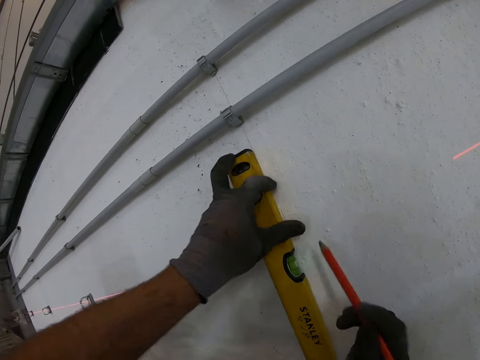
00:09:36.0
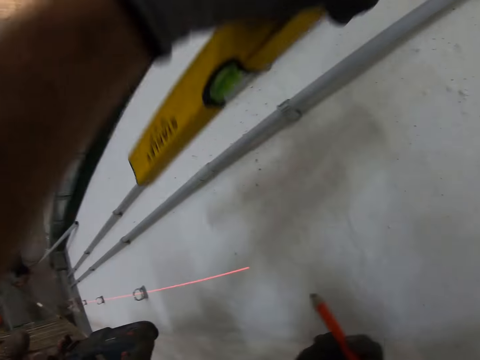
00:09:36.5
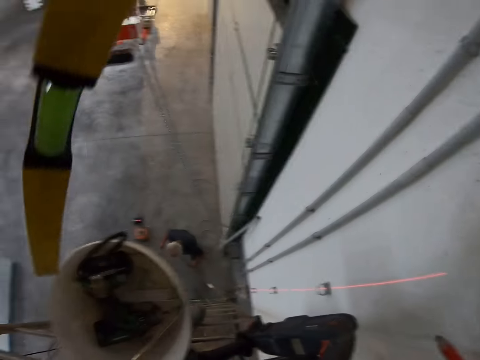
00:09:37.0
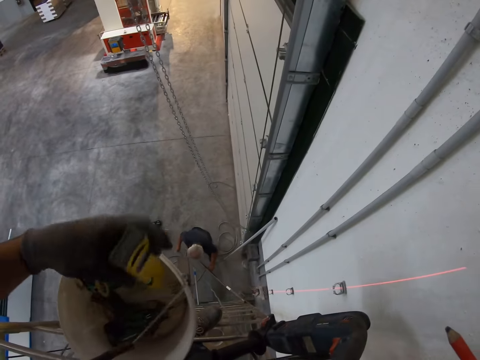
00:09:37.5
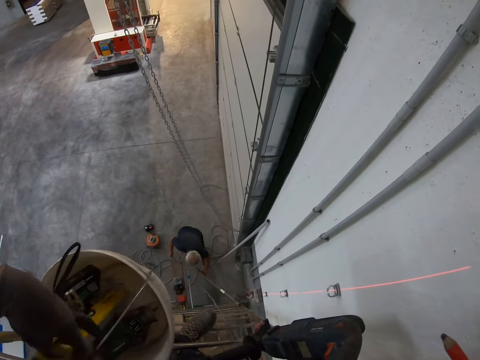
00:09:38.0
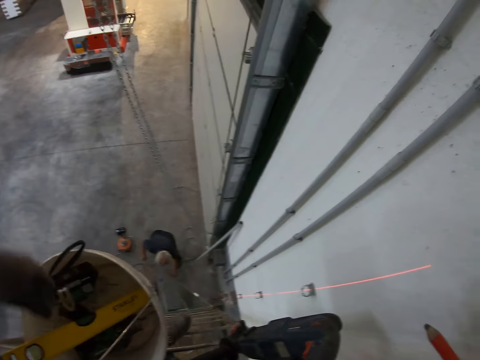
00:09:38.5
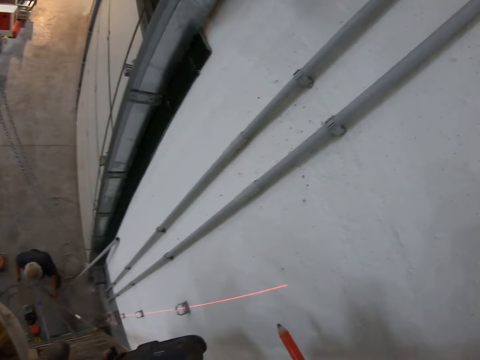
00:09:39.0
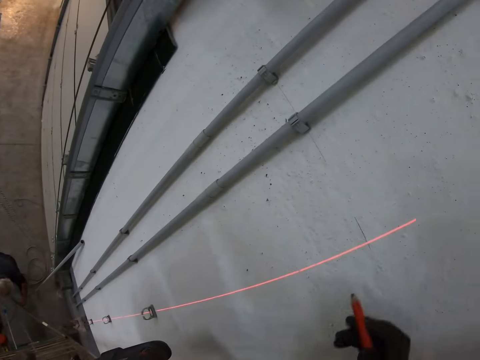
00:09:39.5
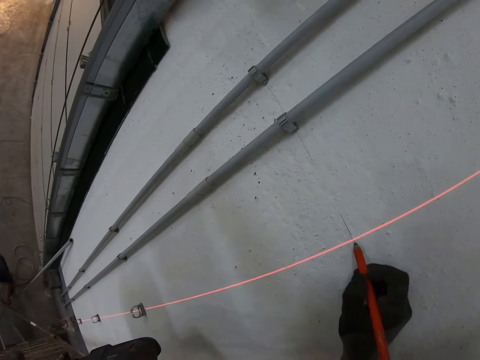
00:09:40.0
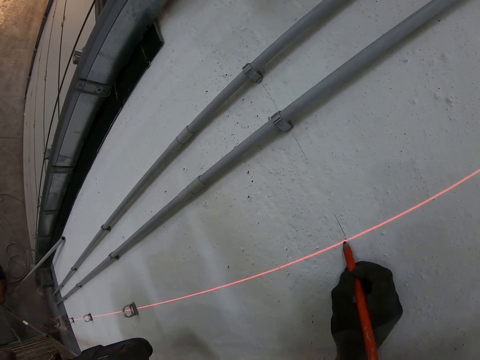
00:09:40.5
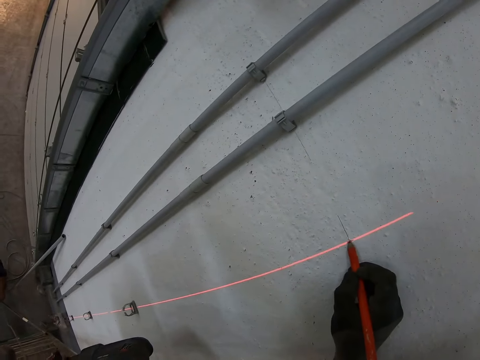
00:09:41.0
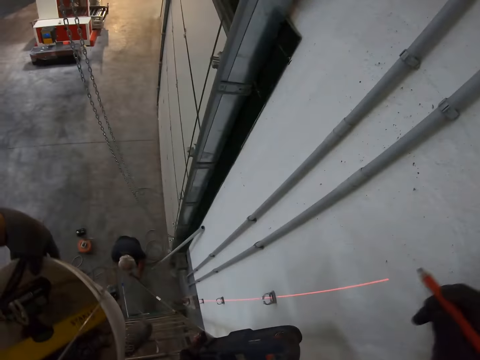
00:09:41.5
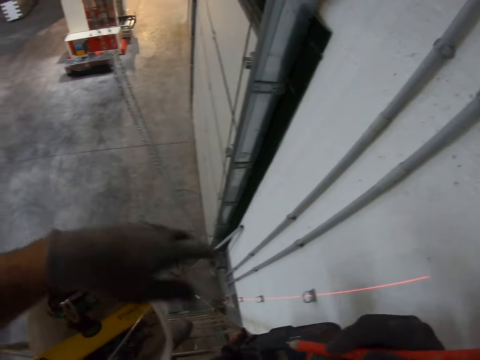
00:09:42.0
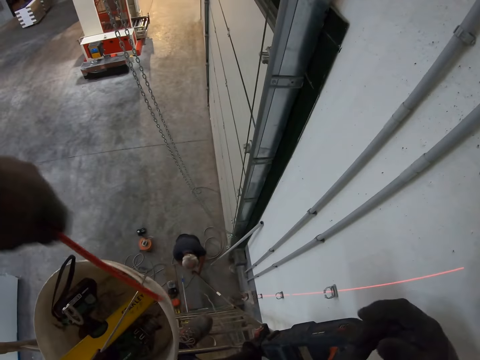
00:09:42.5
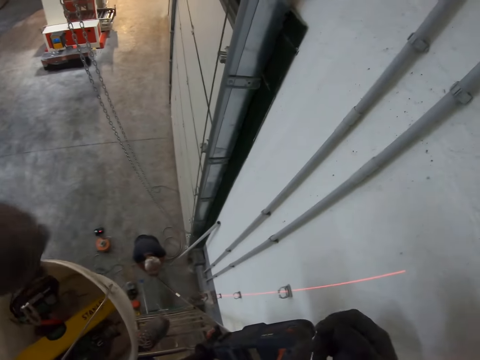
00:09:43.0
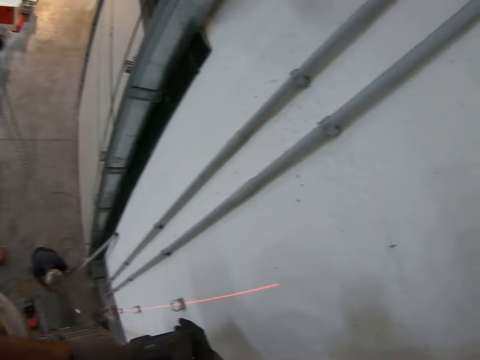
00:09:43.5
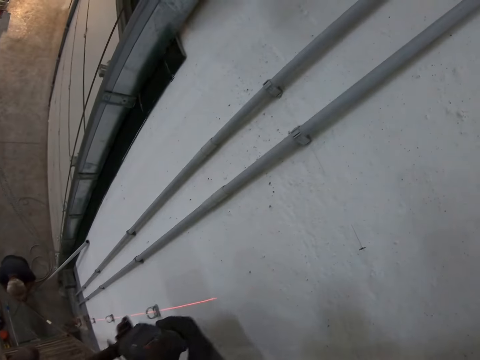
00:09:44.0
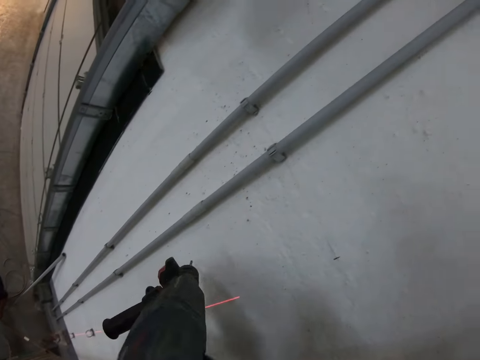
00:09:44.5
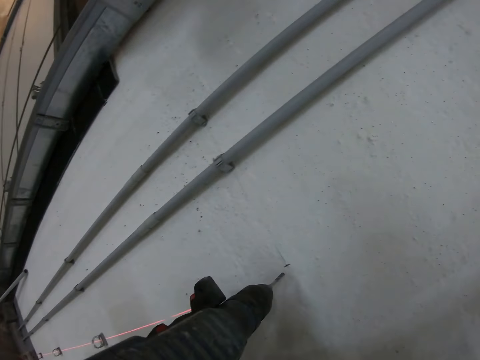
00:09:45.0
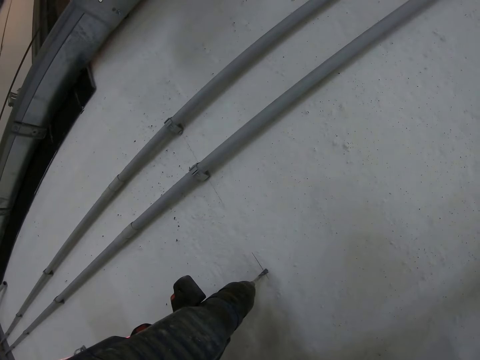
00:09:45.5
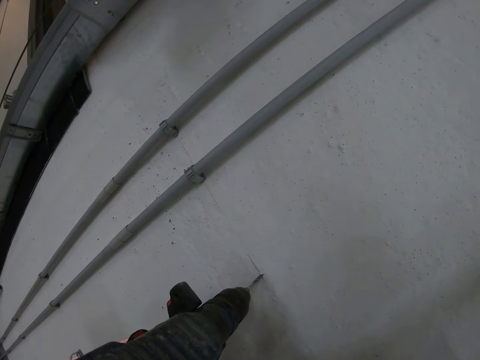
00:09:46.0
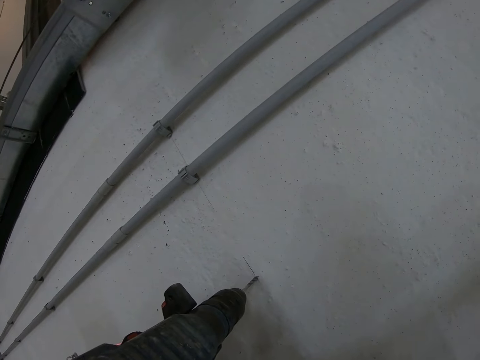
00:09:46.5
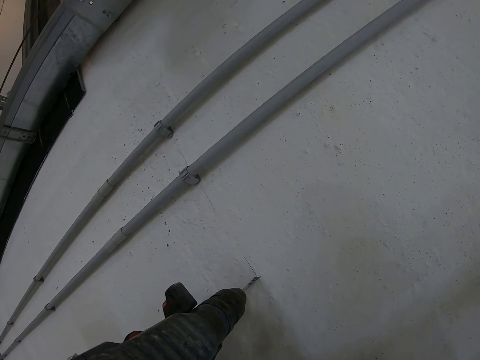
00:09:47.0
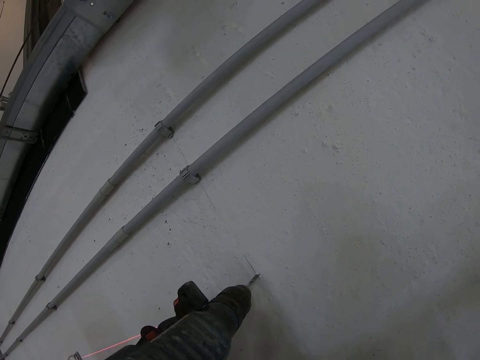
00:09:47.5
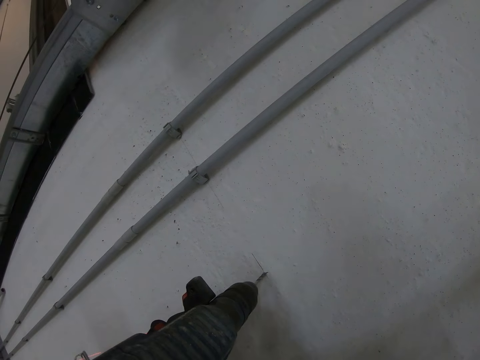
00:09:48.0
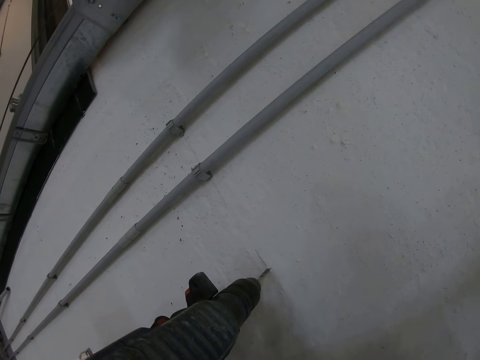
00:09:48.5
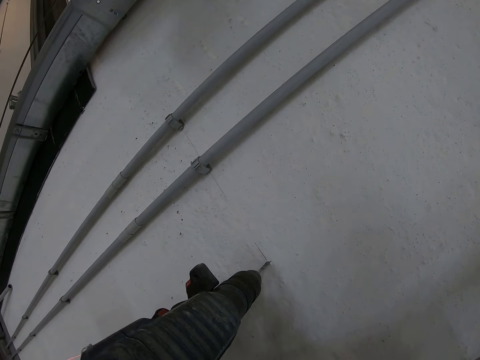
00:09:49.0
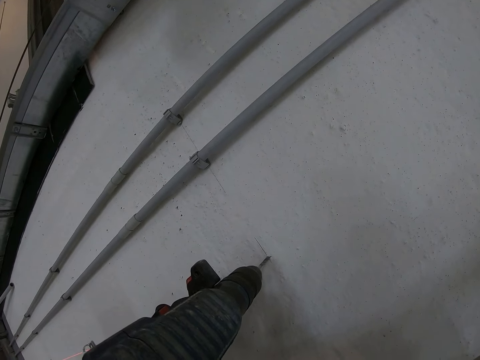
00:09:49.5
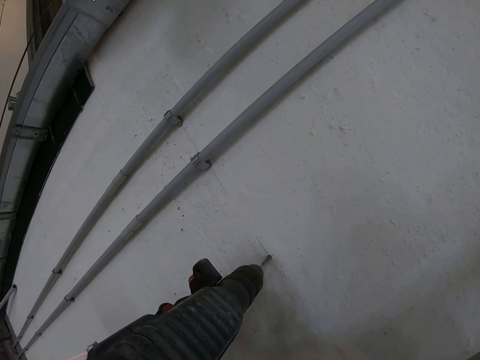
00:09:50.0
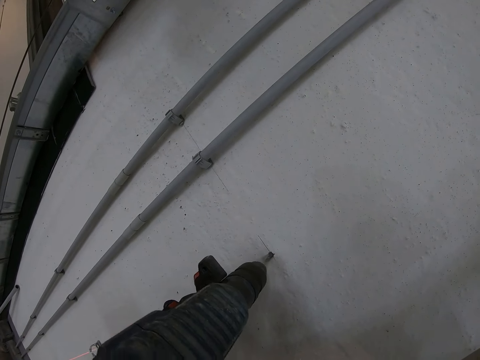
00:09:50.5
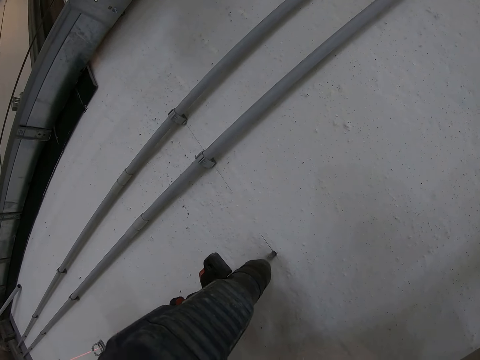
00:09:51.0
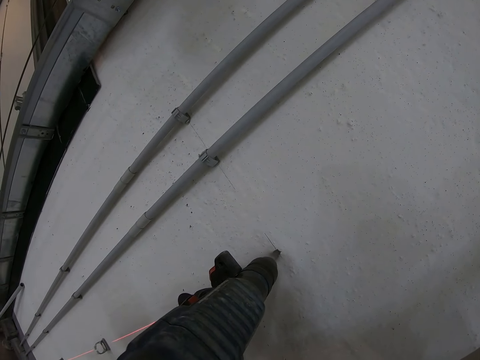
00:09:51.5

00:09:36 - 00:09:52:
The camera wearer lifts the water gauge from the wall. They place the water gauge in the bucket. They mark the wall with a pencil. They put the pencil in the bucket. They lift a drill wrench. They drill a hole on the wall with the drill wrench.

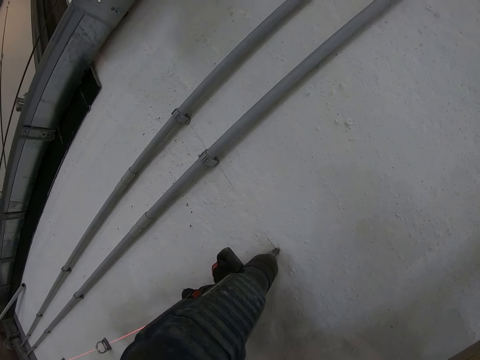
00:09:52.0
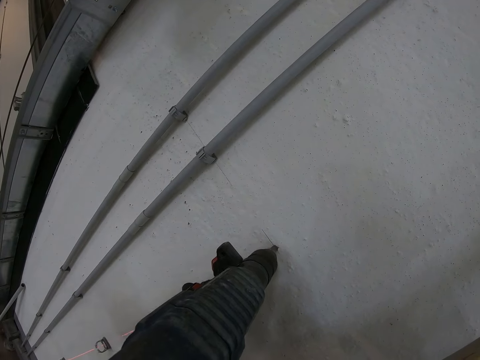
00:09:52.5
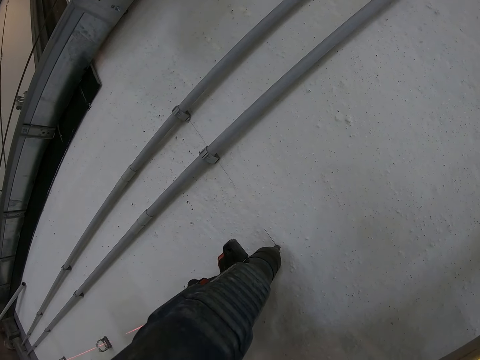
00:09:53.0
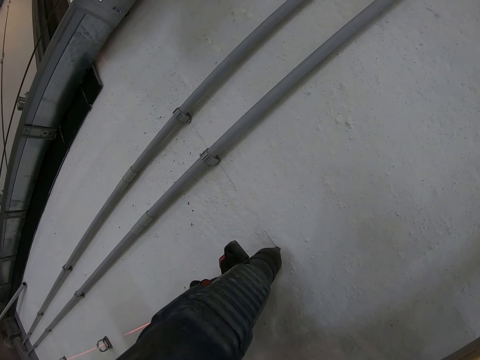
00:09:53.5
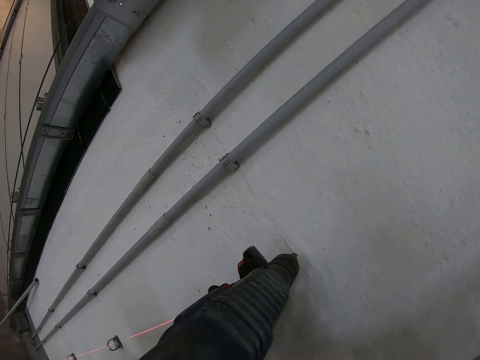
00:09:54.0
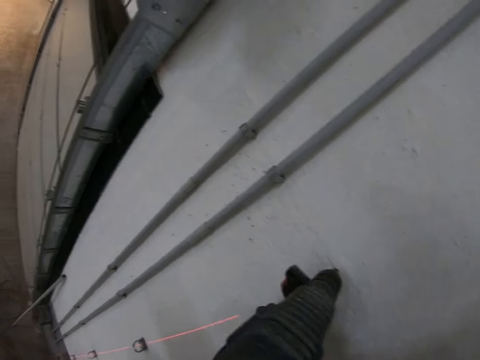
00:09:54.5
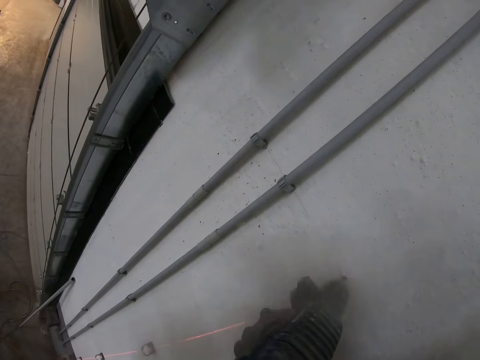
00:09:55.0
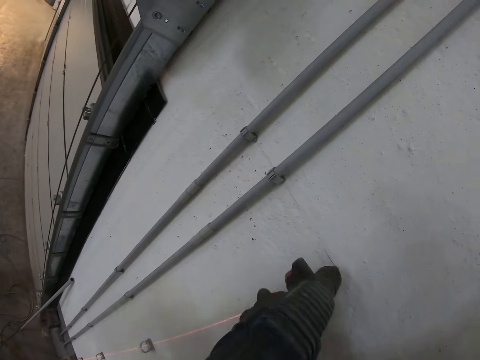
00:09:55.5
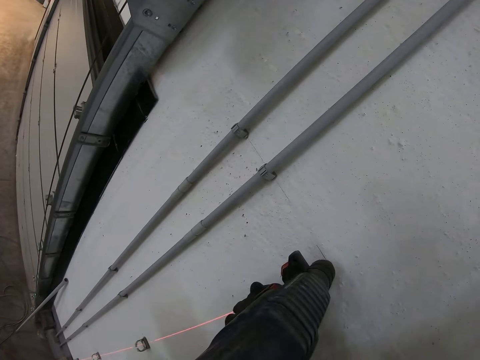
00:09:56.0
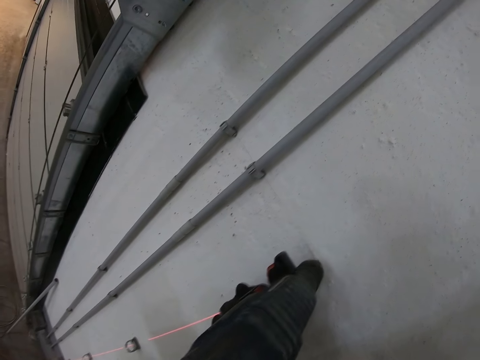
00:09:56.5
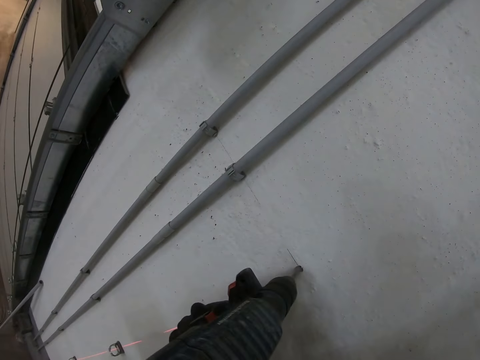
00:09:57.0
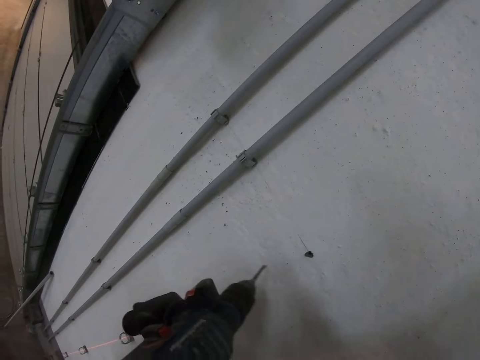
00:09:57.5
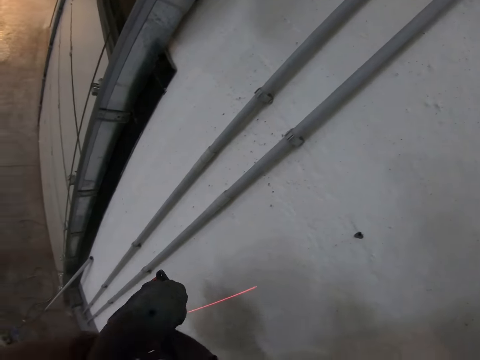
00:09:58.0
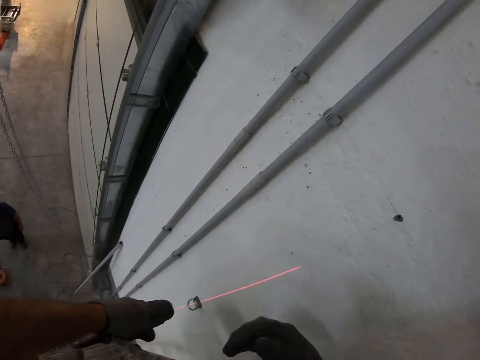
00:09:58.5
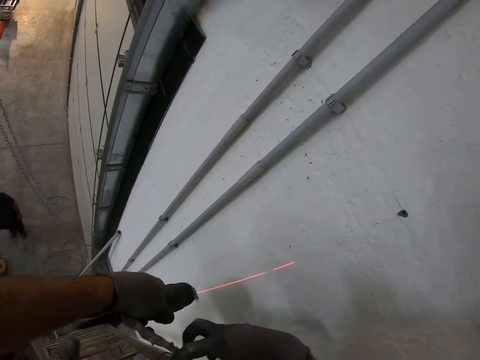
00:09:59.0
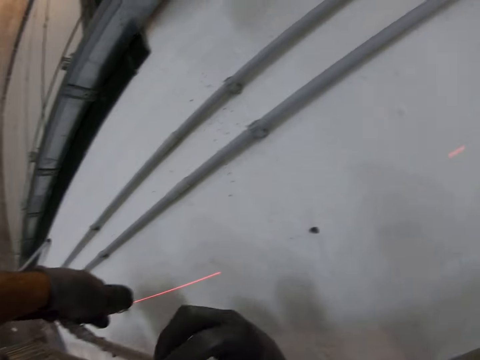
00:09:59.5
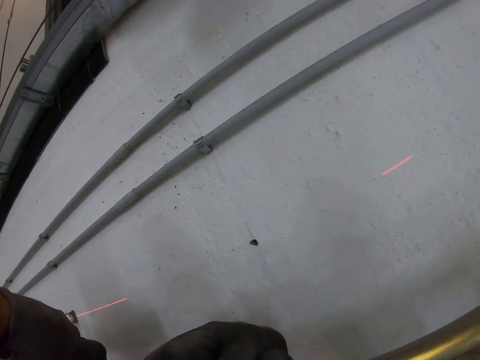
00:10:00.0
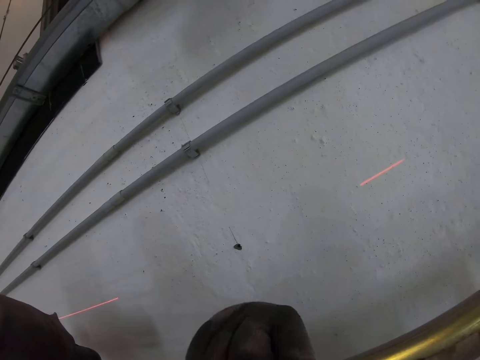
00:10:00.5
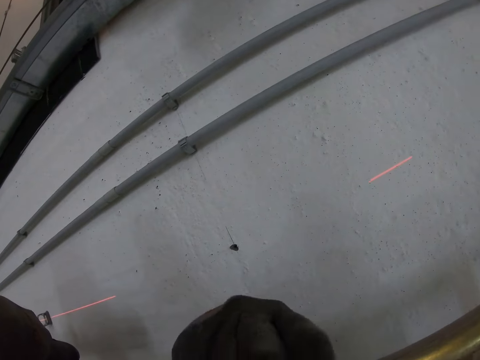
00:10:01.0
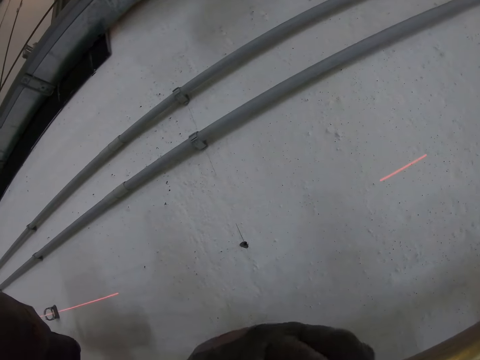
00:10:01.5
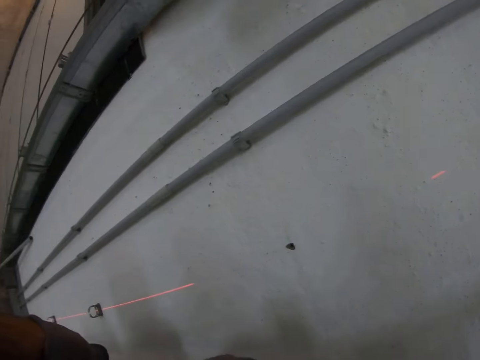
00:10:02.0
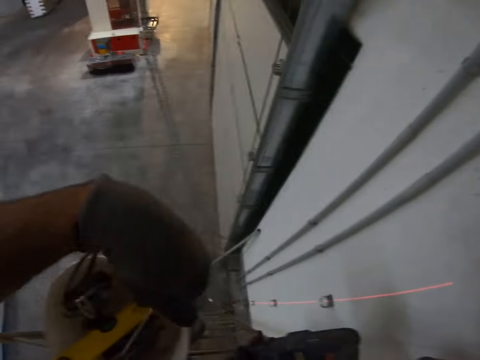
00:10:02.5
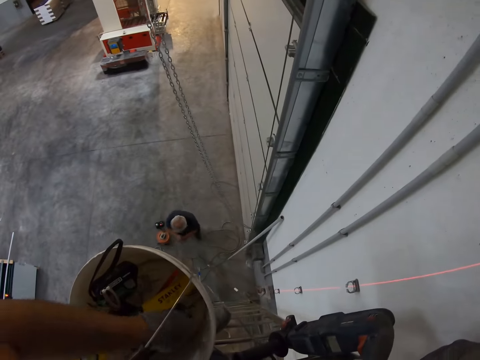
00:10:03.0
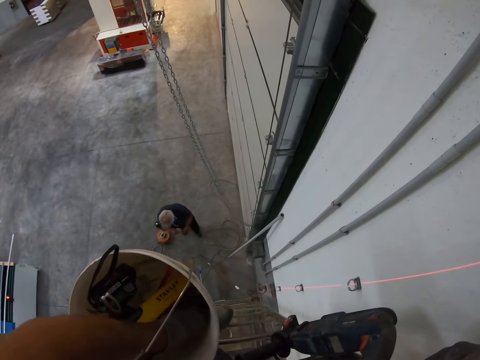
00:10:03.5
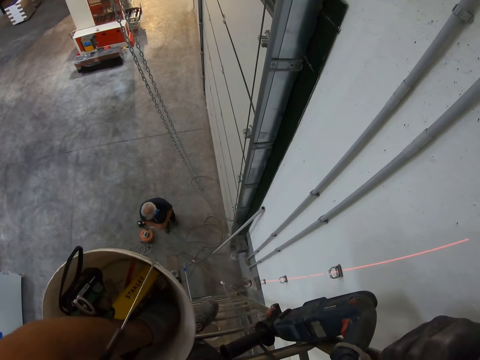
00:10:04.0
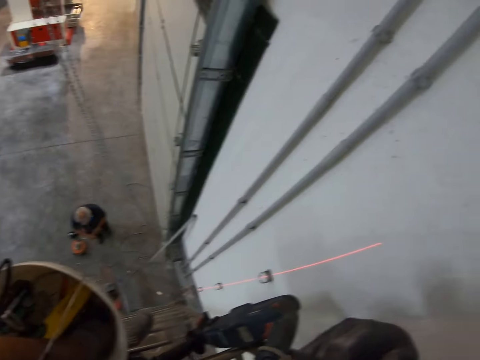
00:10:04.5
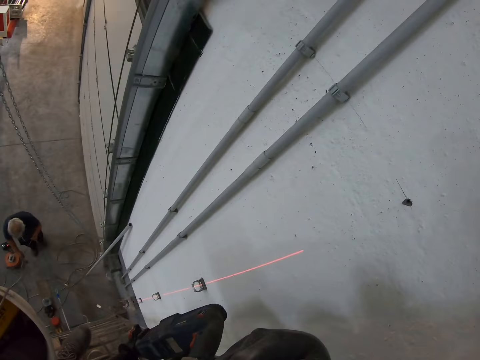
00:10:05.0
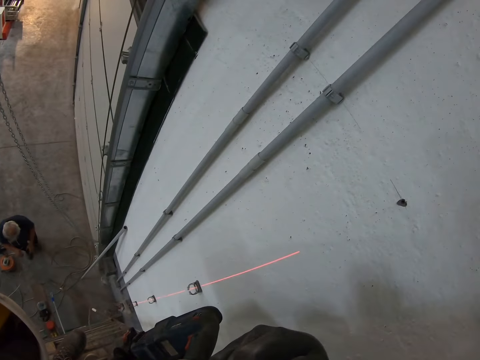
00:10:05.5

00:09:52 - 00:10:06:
The camera wearer removes the drill wrench from the wall. They put something in the hole.
